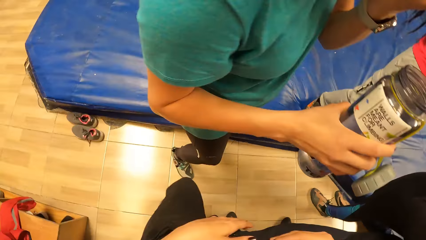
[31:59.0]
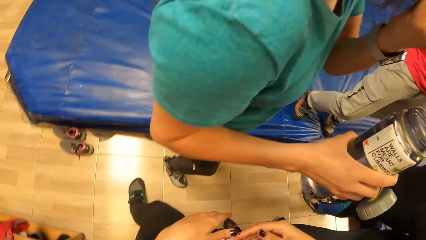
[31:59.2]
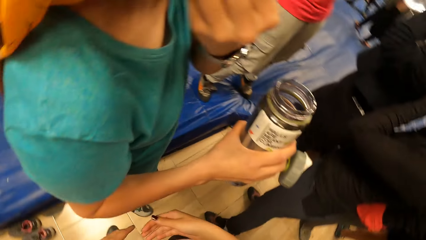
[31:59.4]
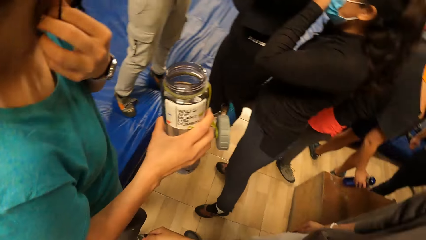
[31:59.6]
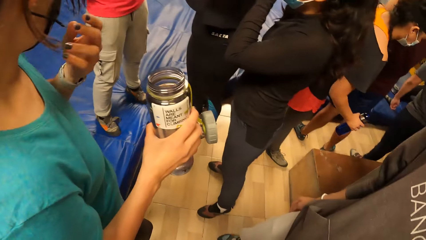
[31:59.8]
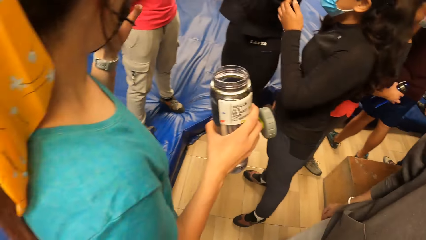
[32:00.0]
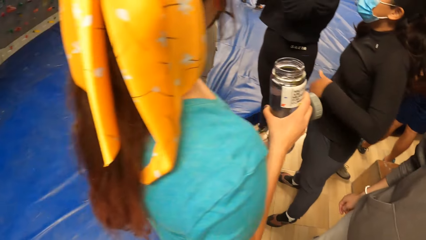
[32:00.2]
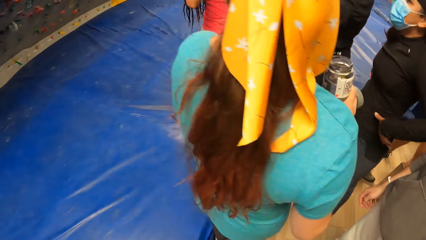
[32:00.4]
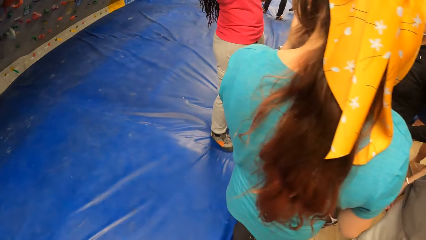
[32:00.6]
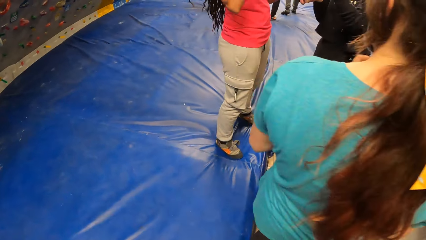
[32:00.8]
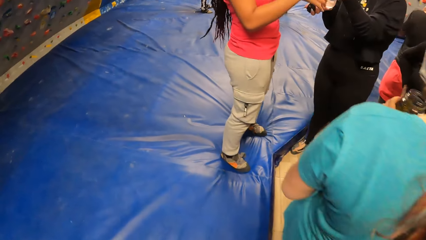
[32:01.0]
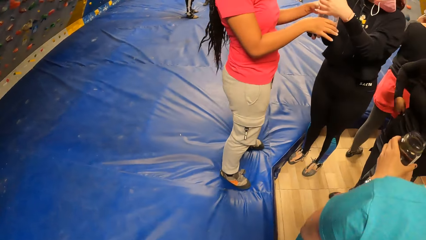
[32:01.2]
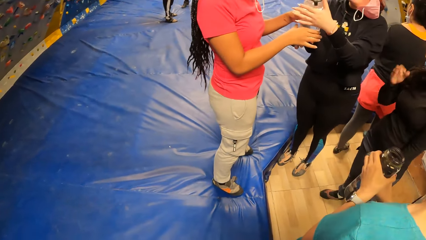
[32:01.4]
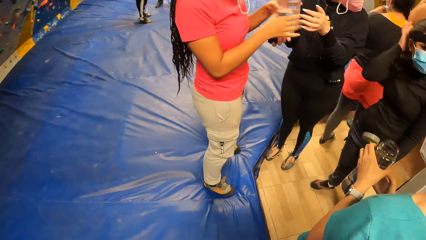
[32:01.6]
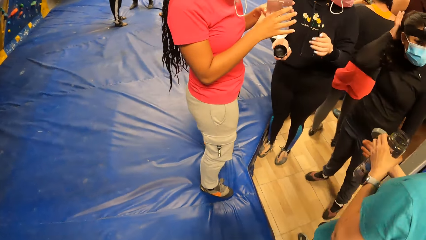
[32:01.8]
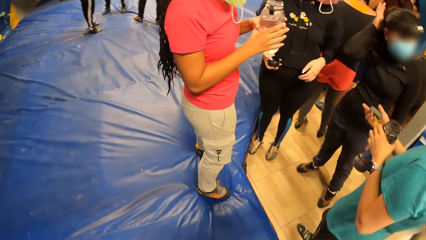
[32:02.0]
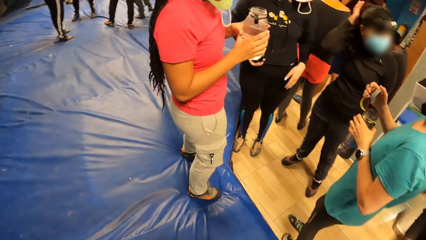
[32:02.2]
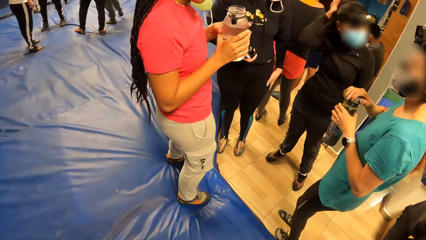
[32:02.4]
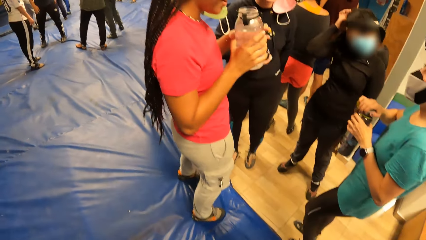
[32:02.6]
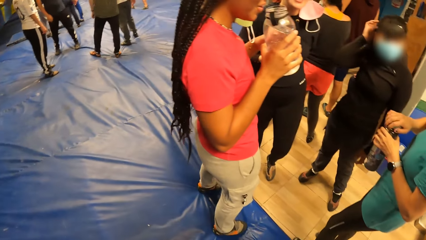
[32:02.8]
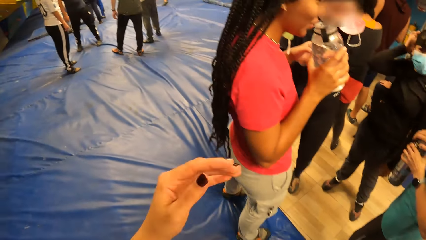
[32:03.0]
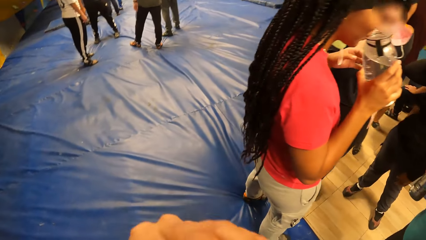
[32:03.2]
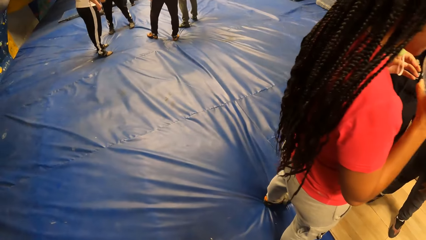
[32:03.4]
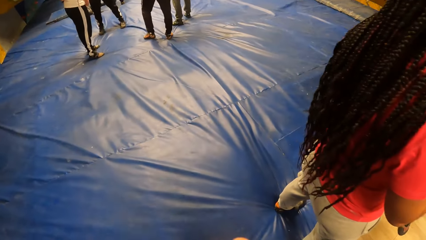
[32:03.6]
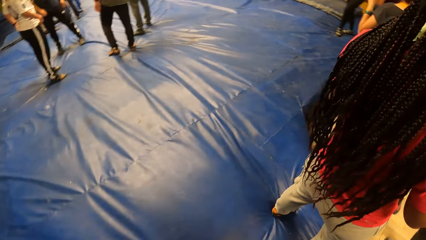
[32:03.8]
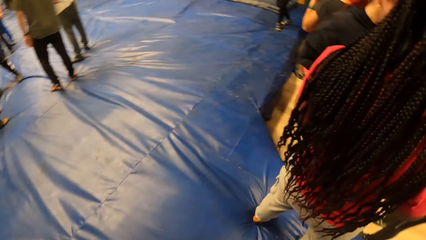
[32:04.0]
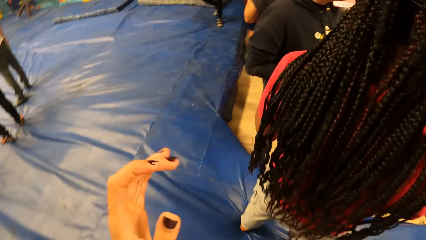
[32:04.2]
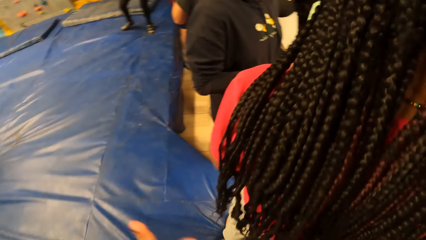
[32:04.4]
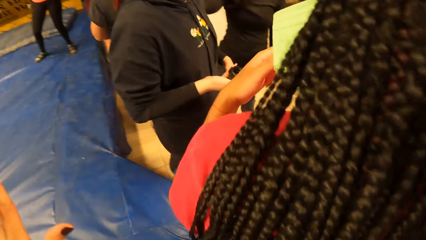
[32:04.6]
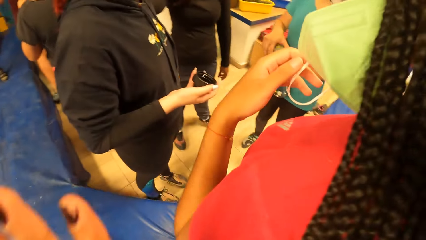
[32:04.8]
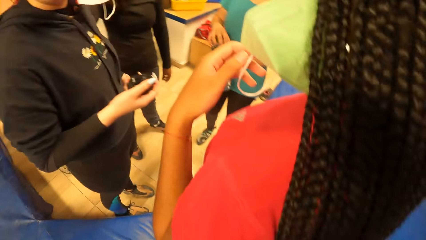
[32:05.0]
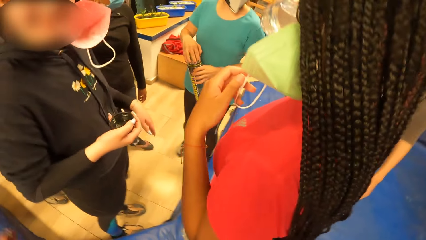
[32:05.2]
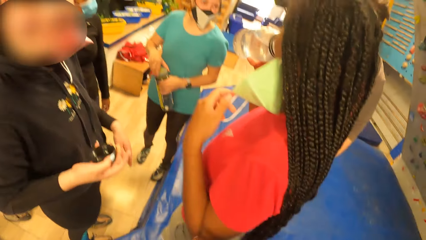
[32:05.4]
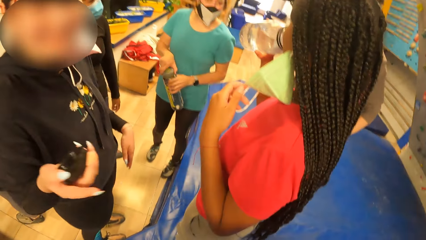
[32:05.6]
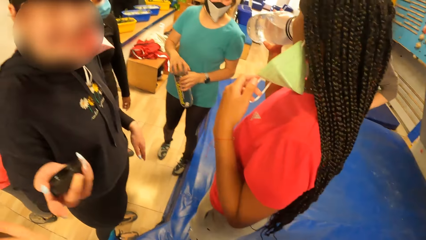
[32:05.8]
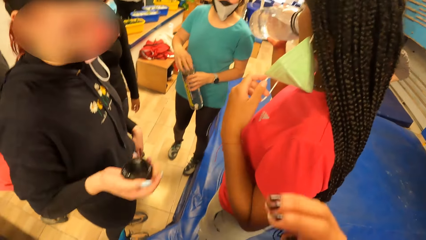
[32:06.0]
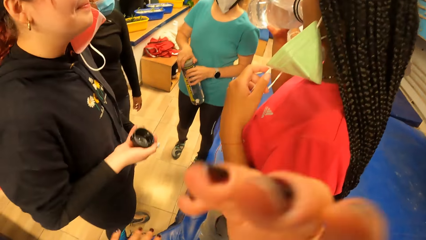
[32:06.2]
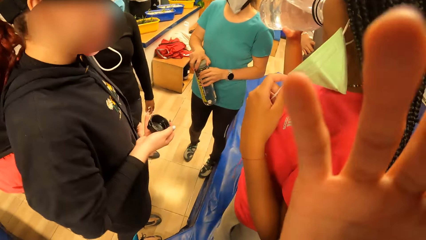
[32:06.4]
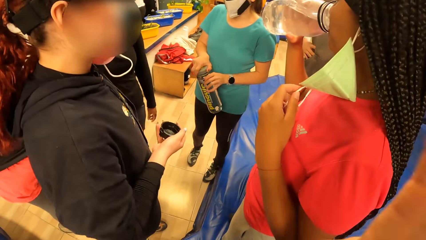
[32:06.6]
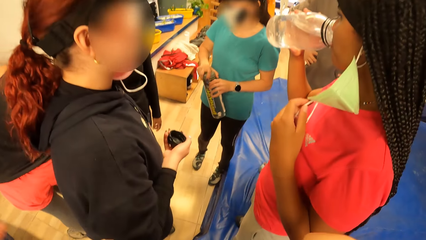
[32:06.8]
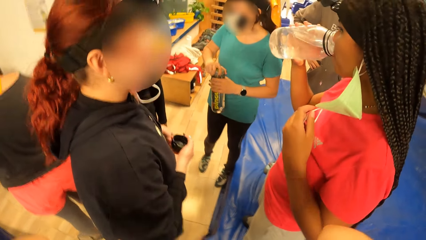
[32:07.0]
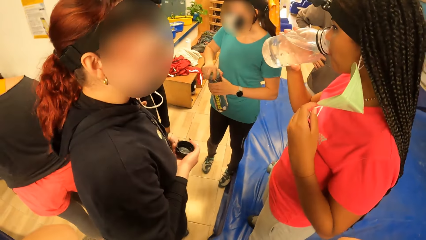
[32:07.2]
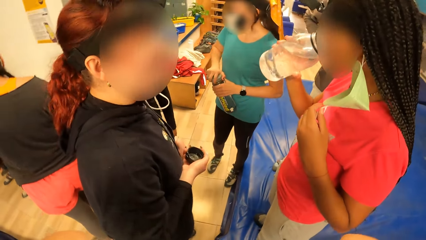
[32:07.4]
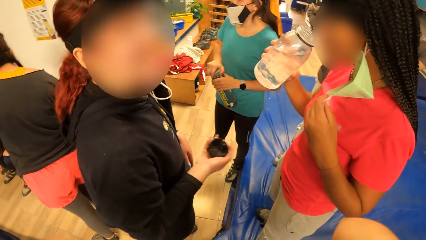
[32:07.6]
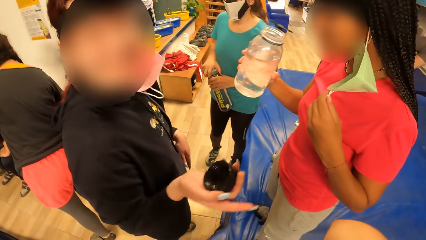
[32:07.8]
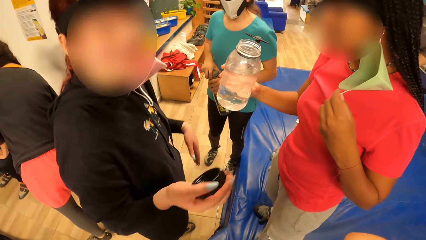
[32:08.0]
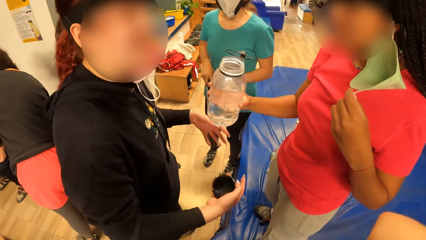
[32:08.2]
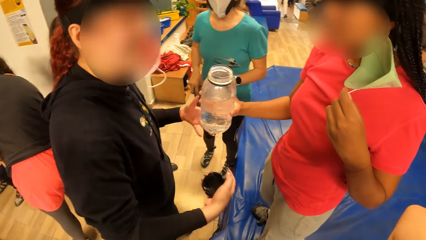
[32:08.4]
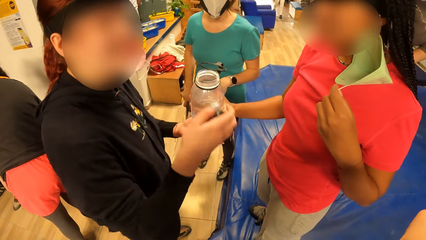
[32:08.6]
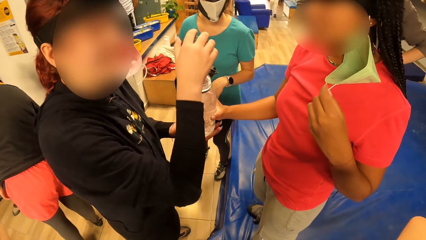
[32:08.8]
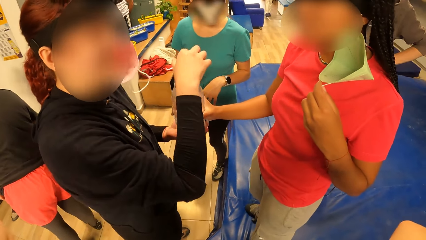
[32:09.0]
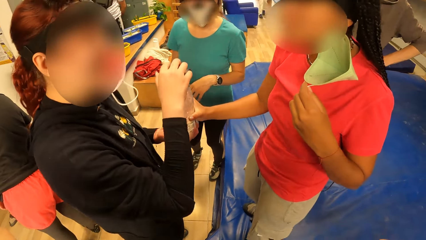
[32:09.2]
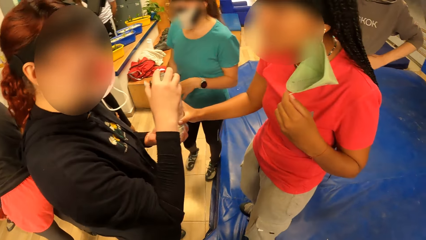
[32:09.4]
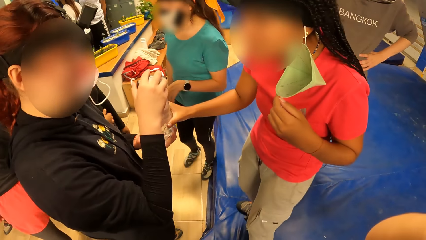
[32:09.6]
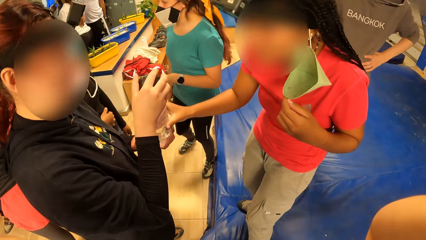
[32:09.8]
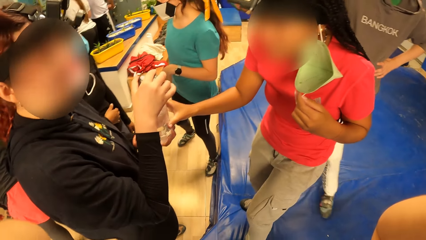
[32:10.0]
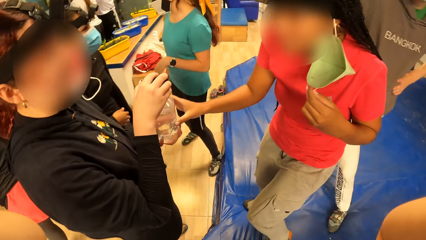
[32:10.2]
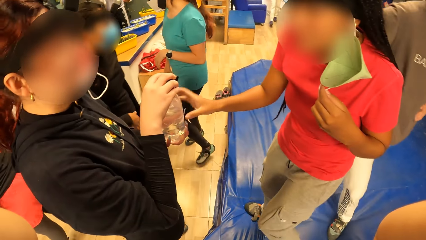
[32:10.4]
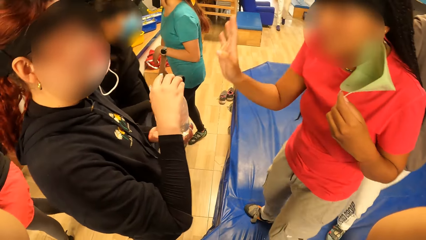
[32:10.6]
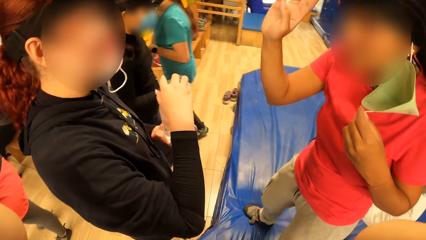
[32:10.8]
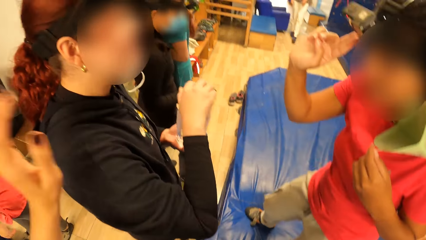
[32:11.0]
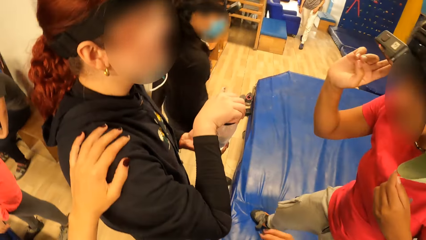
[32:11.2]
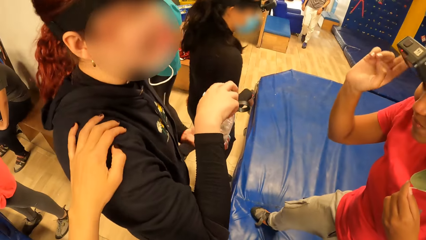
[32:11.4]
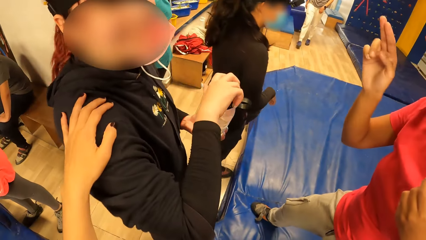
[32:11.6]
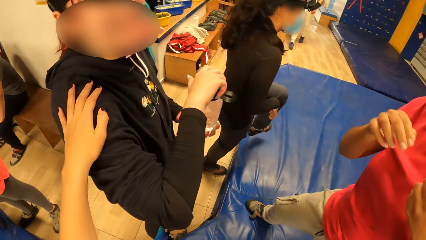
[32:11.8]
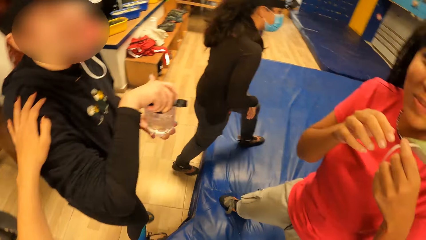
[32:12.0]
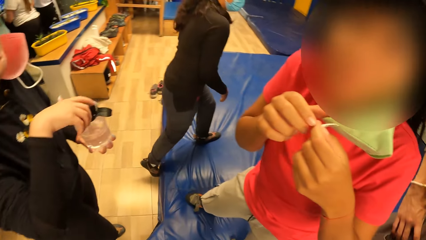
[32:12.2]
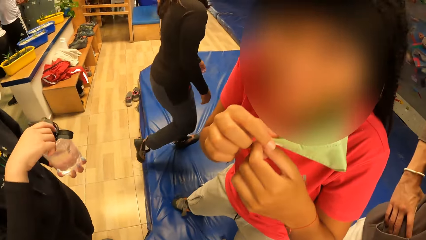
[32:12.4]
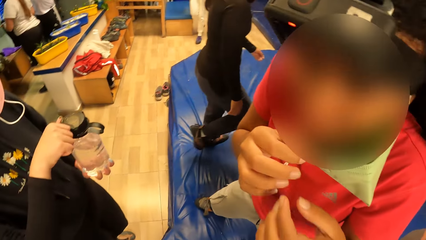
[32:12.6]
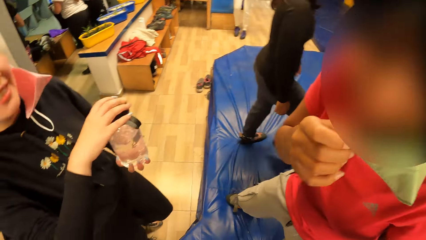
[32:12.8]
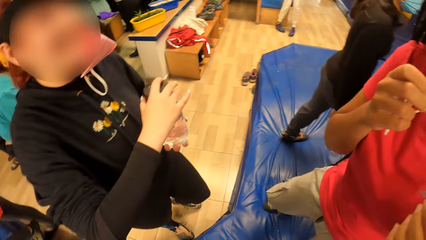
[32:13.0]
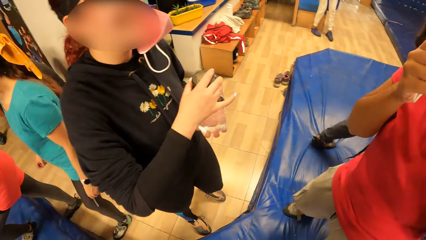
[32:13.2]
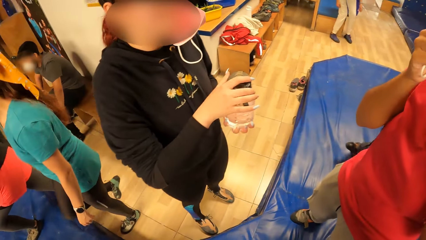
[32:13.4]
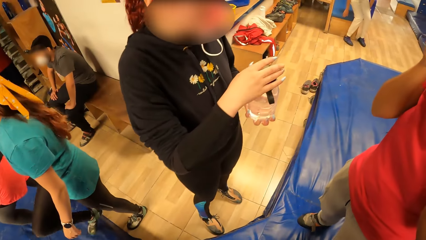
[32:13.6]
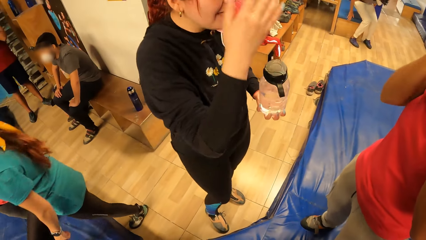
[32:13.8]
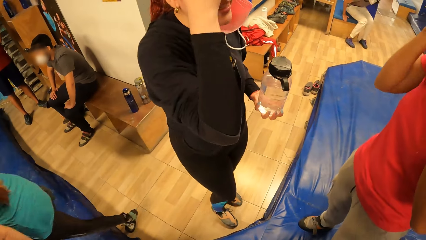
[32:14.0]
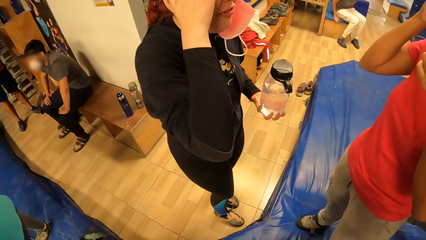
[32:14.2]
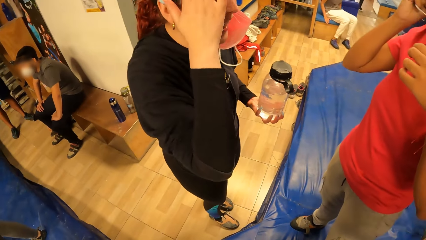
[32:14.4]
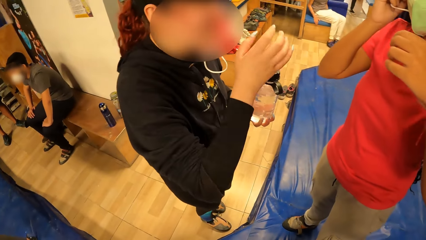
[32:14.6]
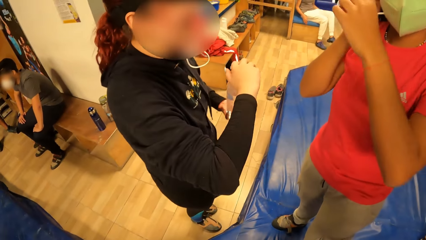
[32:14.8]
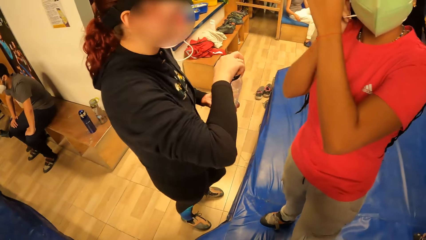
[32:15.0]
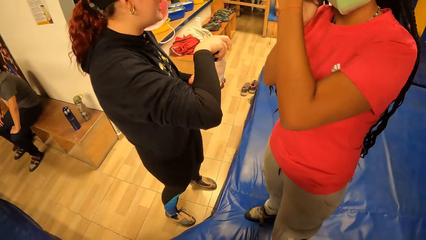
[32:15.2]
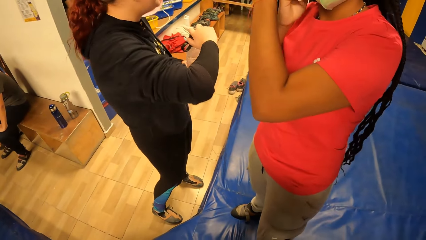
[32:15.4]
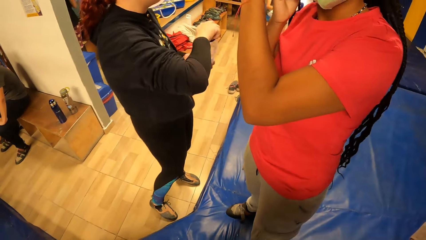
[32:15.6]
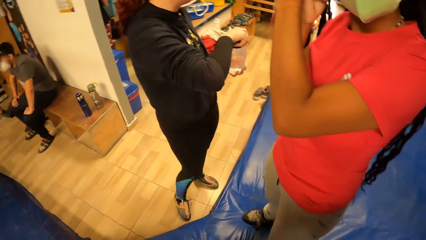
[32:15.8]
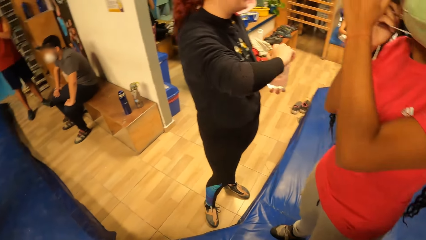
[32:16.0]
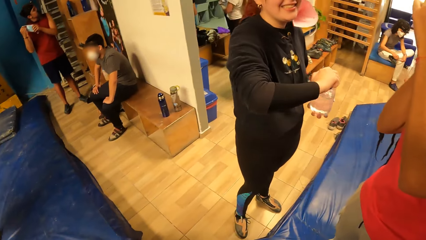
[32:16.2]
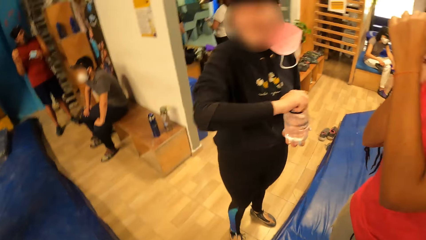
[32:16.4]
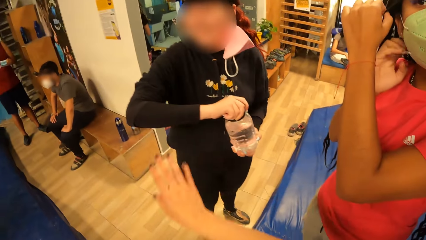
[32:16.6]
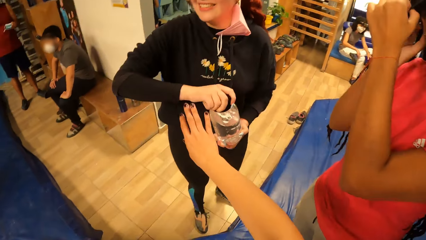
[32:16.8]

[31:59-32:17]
The camera wearer looks around. She walks onto a bouldering mattress. She walks around the room. A woman drinks from a water bottle in her right hand. The camera wearer stares at the woman and another woman. The other woman collects the water bottle from the first woman with her left hand. The first woman passes the water bottle to the other woman with her right hand. The other woman closes the water bottle in her left hand with its cover in her right hand. The first woman points her right hand up. The camera wearer places her left hand on the other woman's shoulder. The other woman talks to the camera wearer. The first woman talks to the camera wearer. The first woman holds a face mask around her neck with her hands. The other woman touches her head with her right hand. The other woman closes the water bottle in her left hand with its cover in her right hand.
